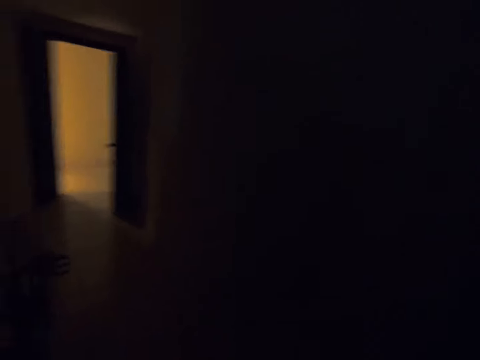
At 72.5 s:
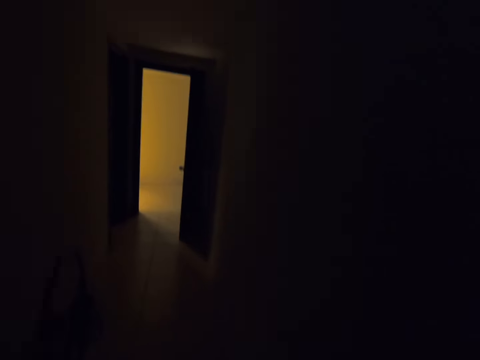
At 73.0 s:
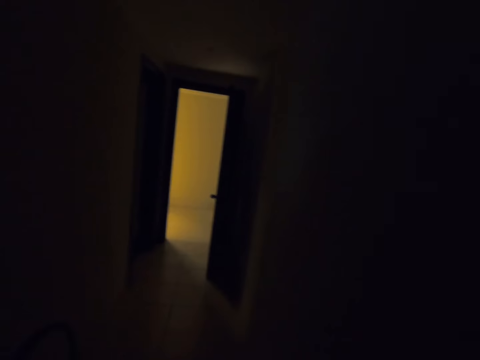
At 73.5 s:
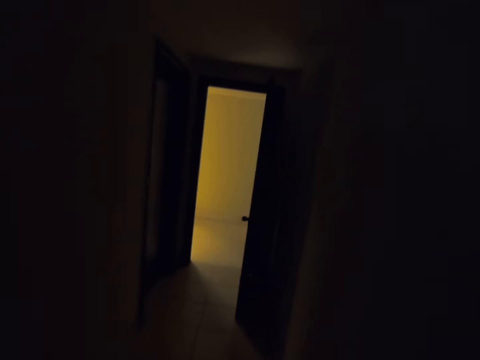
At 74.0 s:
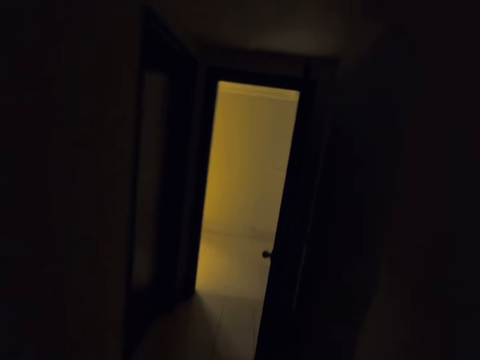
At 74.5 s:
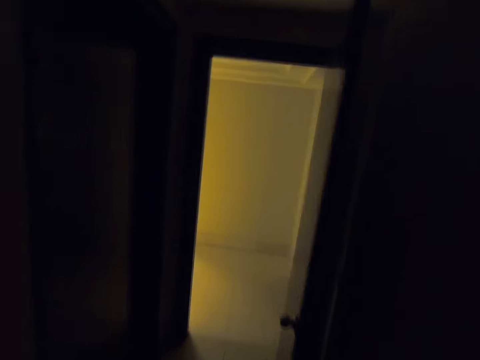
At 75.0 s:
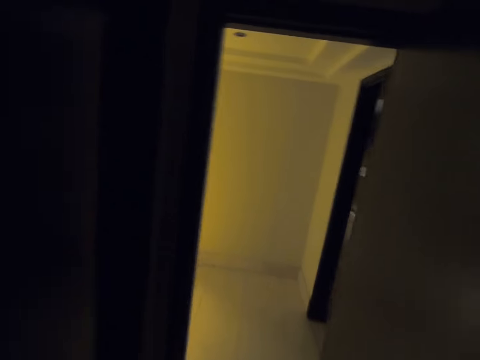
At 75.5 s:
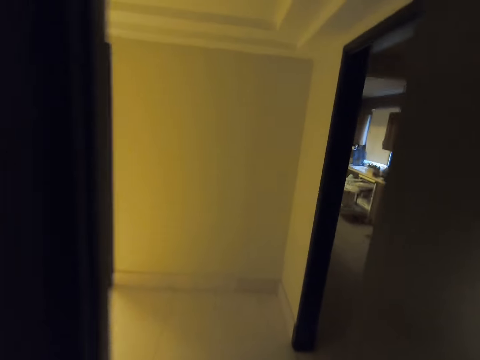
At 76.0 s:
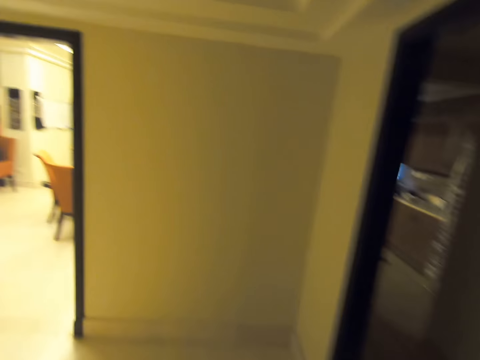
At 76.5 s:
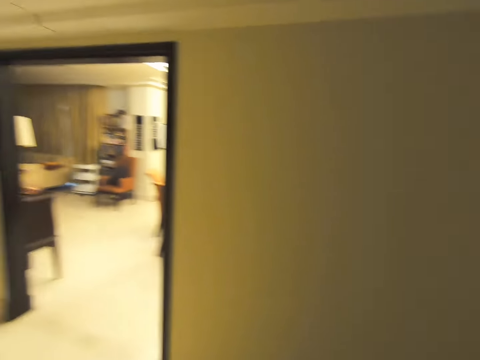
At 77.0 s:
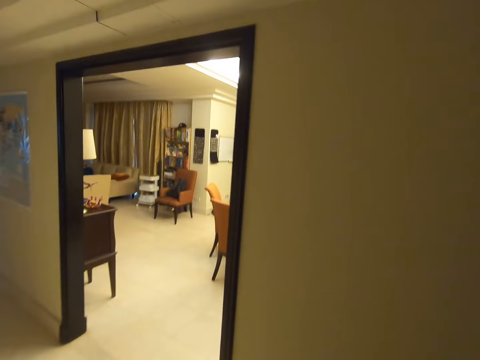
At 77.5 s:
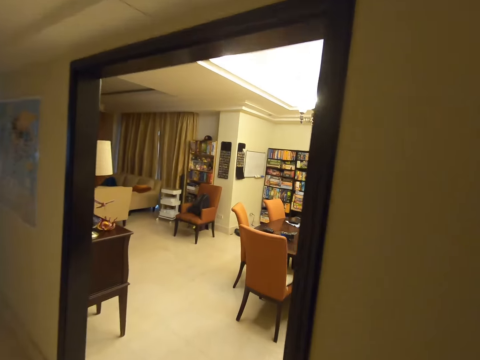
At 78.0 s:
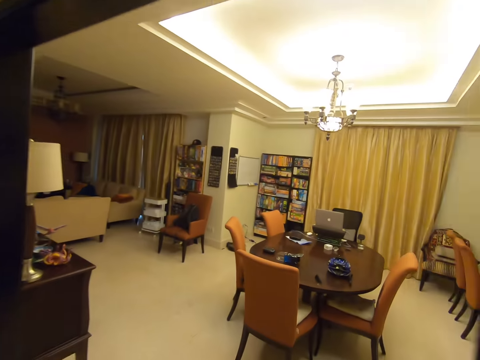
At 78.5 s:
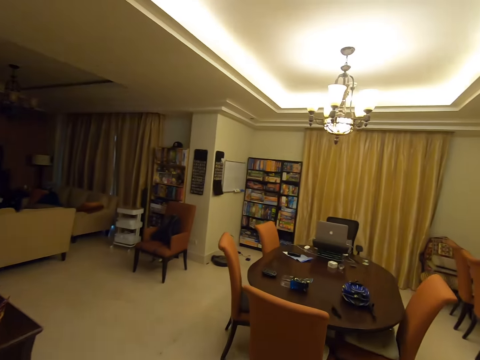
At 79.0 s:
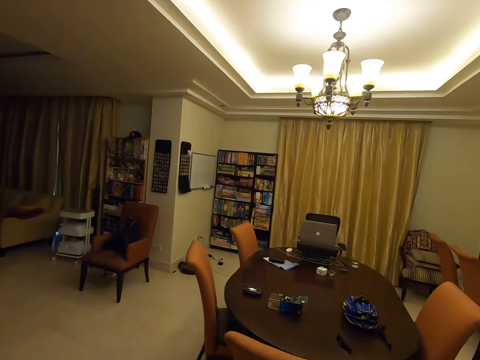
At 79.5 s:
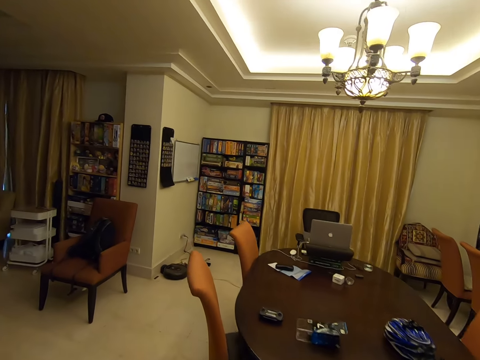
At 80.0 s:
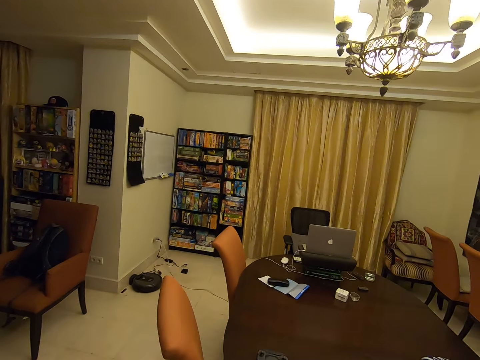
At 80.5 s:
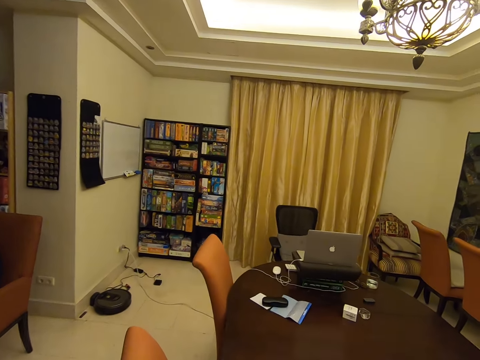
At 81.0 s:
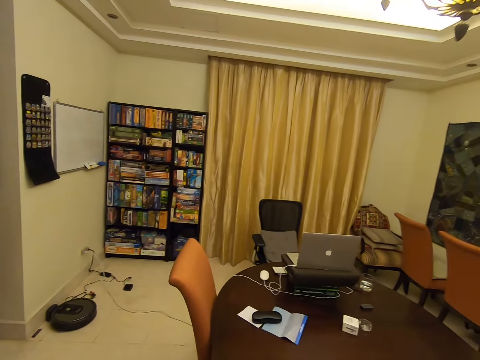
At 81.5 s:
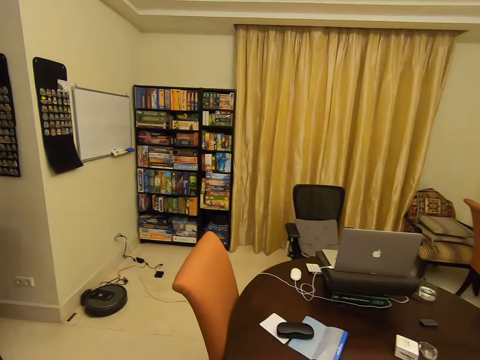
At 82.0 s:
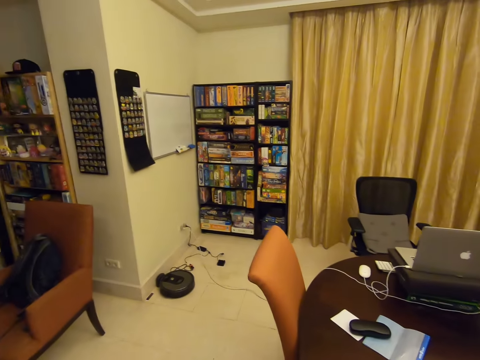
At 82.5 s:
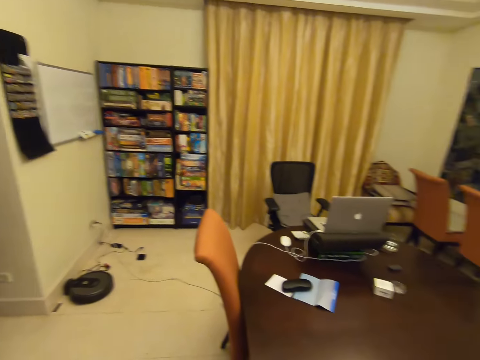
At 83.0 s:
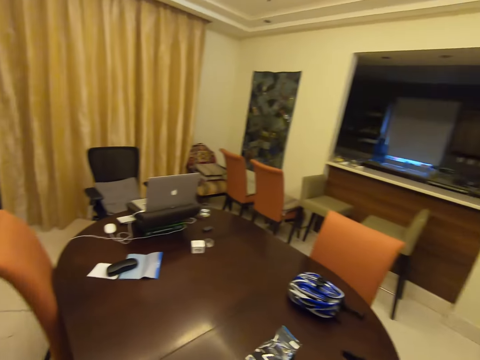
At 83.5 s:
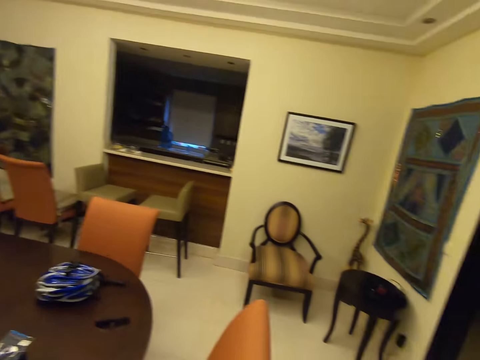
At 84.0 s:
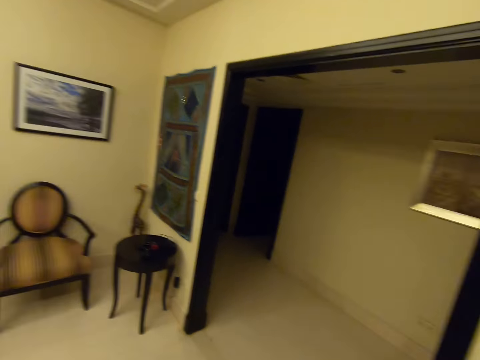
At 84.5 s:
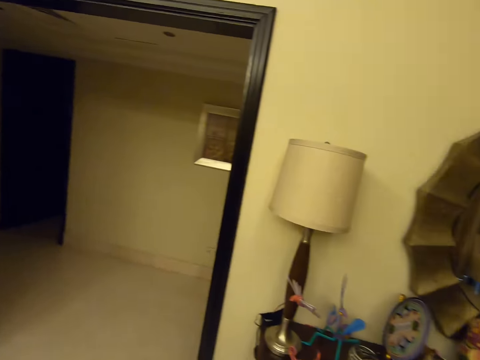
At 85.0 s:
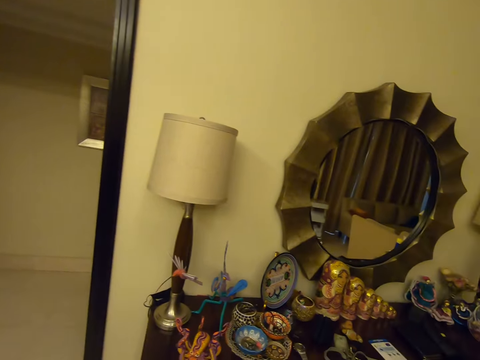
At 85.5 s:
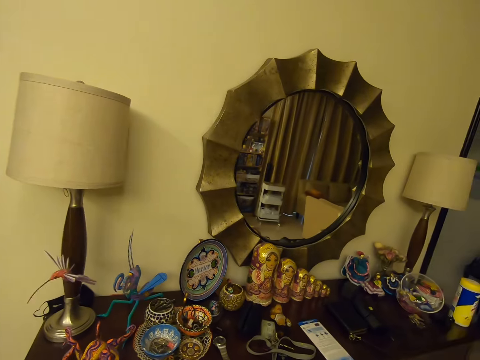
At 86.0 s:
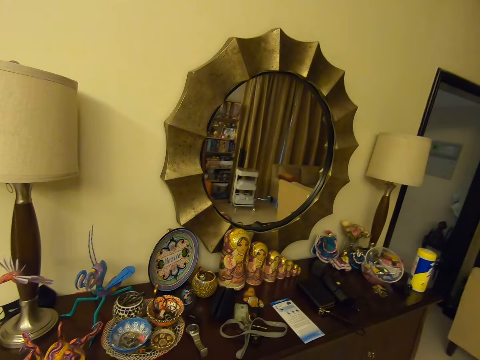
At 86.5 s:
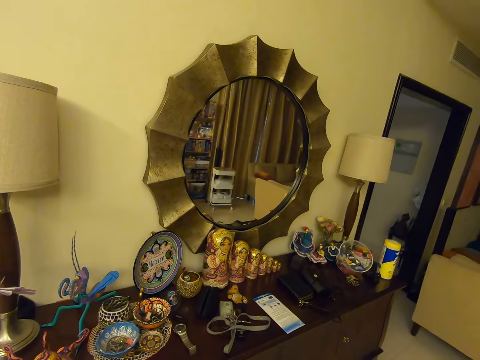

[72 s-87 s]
The camera wearer walks back in the house. They look around.

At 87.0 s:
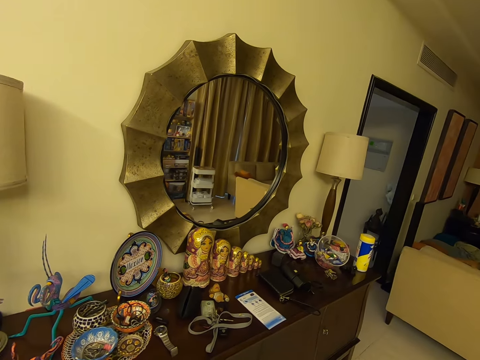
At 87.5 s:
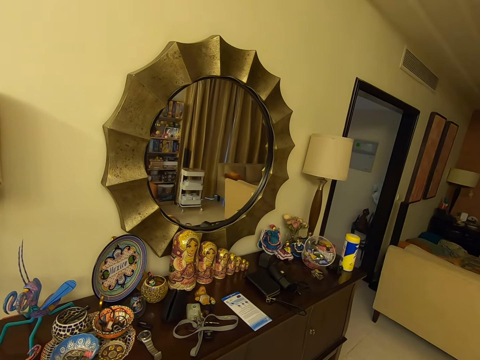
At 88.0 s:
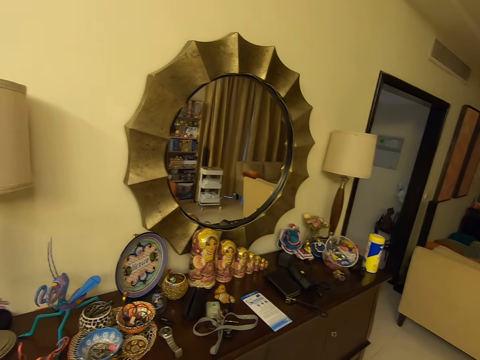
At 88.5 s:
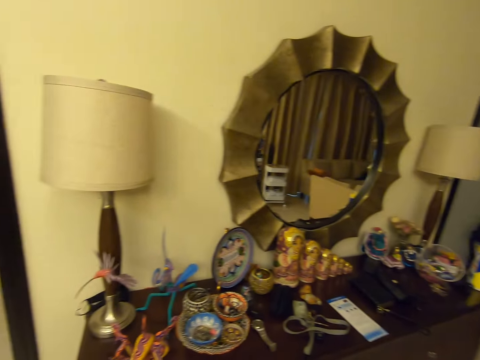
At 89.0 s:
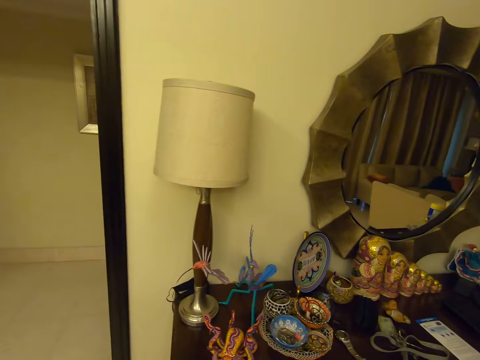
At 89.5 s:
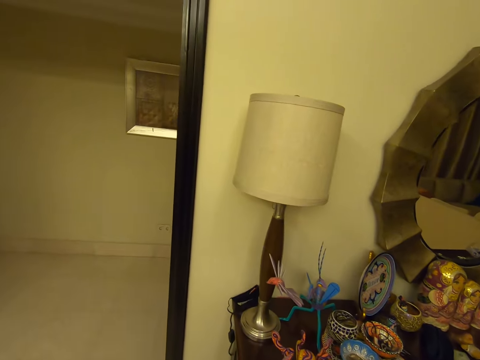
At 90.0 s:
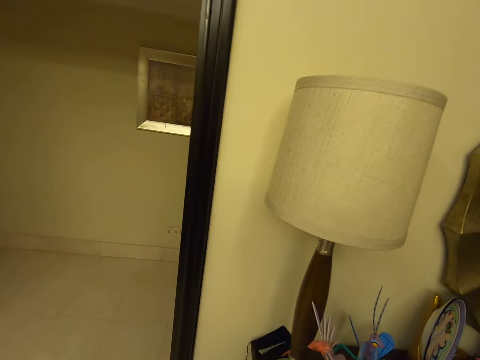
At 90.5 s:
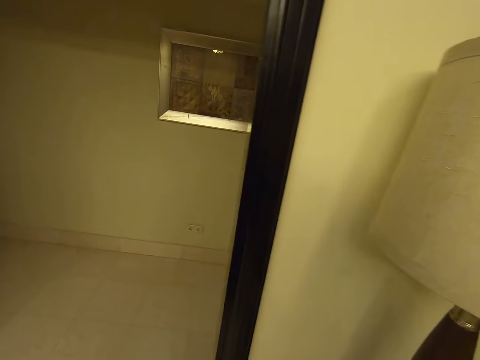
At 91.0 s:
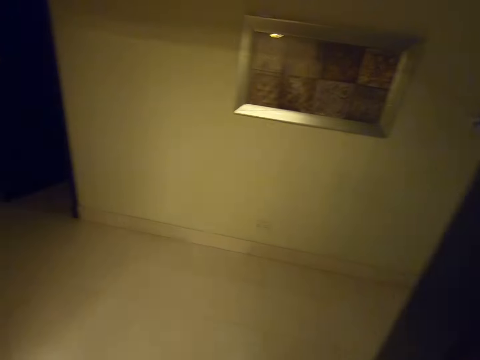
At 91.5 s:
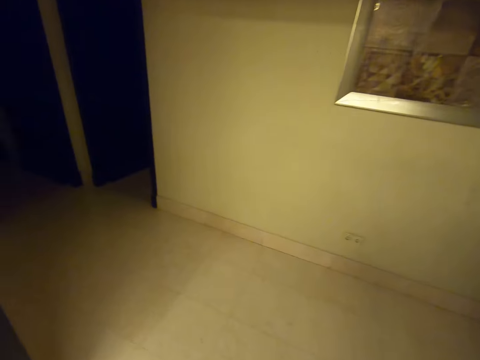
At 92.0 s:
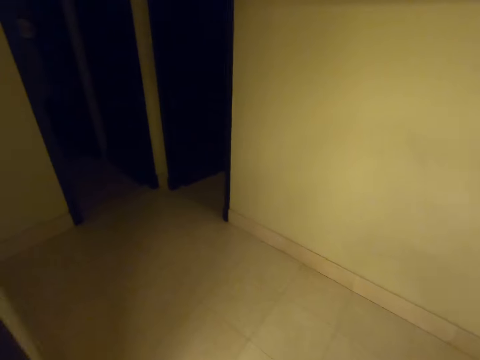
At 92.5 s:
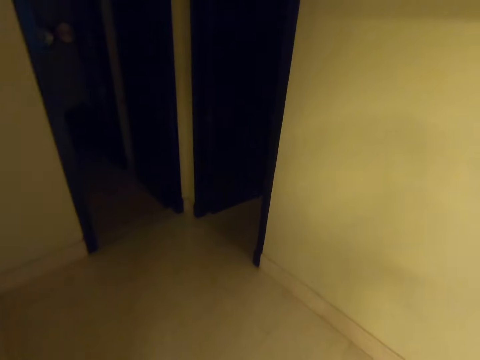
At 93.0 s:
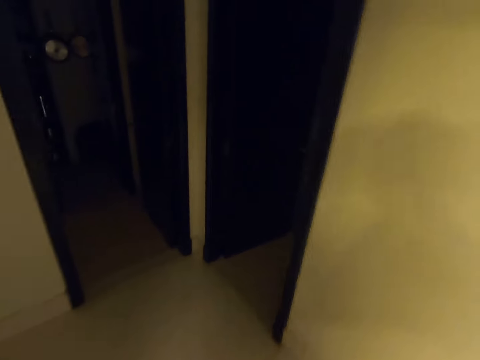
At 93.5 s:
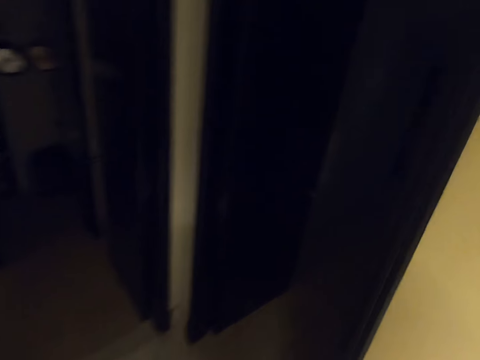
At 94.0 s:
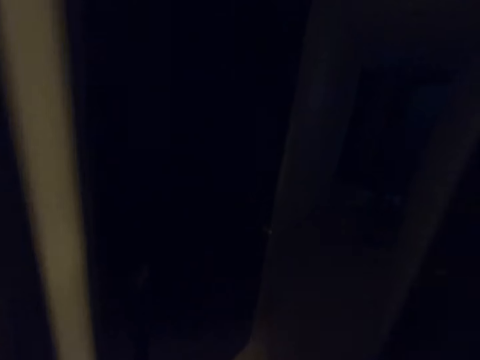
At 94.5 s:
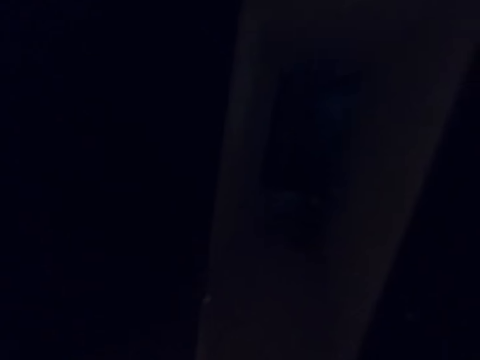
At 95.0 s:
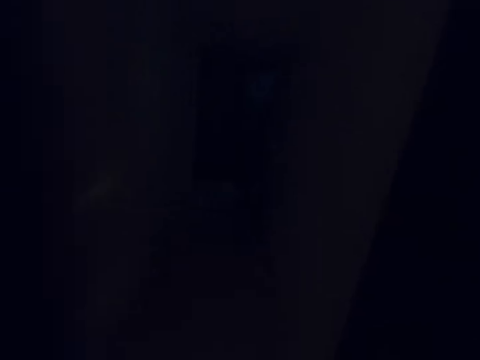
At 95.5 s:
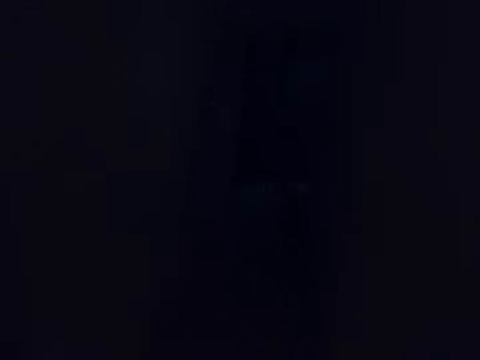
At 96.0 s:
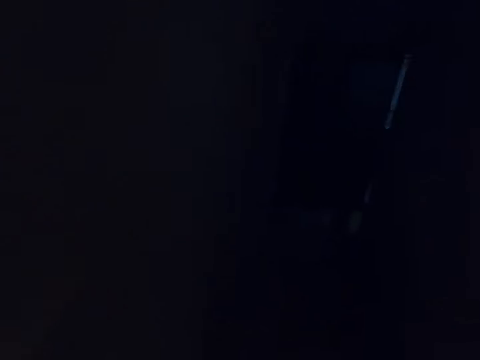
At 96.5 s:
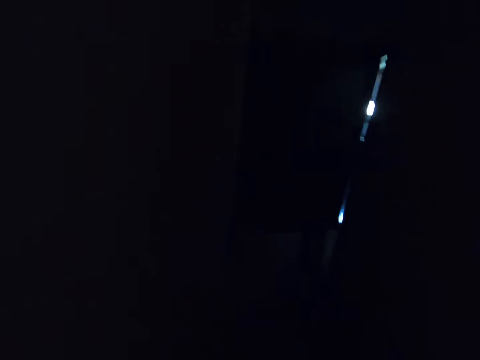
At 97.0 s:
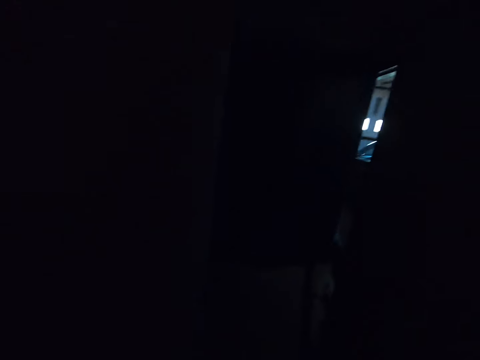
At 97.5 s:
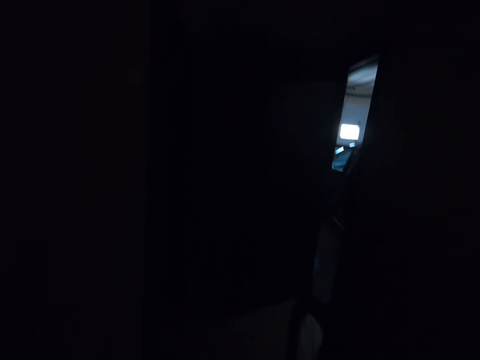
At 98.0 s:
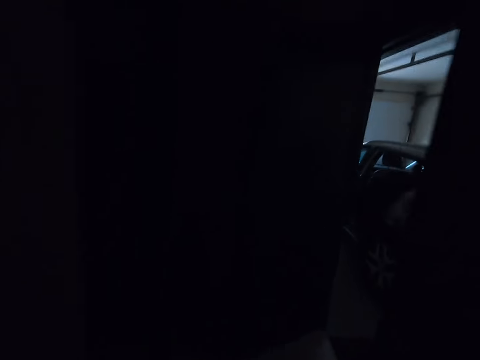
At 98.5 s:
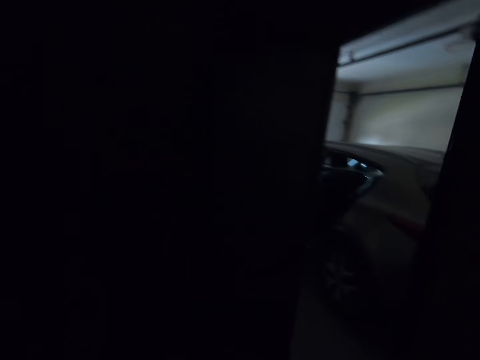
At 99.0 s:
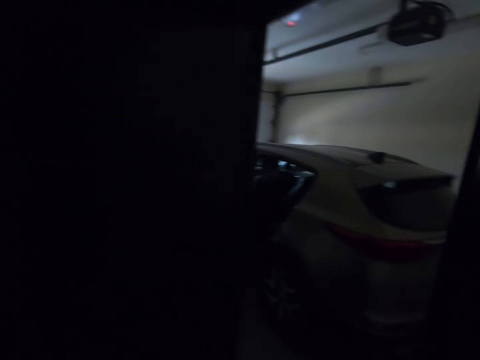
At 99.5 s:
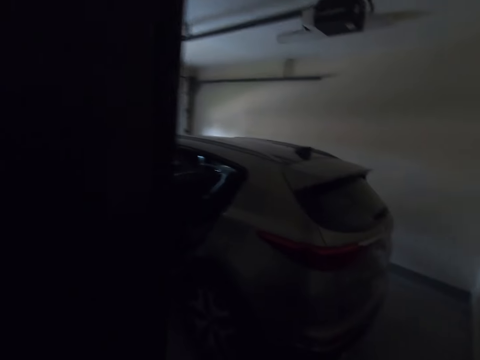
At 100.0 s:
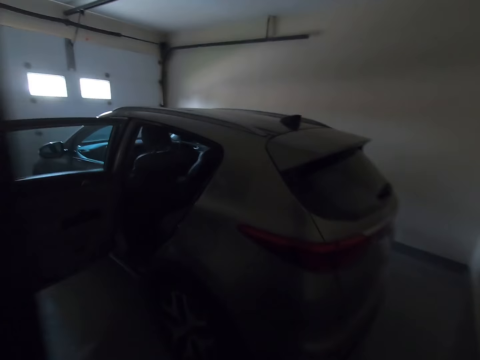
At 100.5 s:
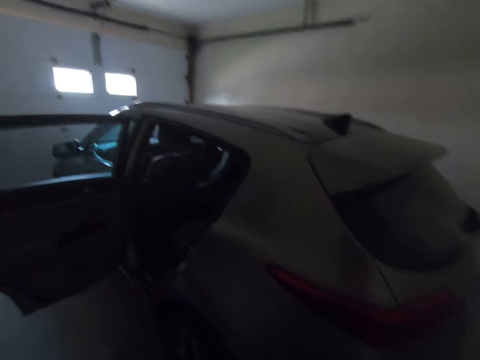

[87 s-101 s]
The camera wearer walks. They walk back outside.
